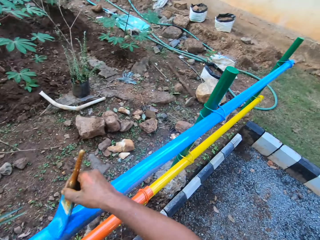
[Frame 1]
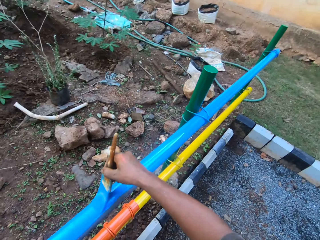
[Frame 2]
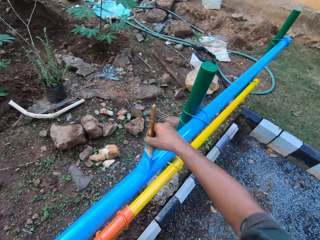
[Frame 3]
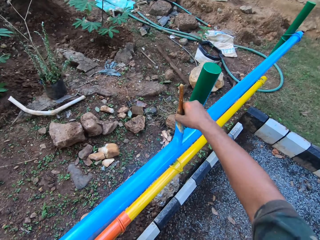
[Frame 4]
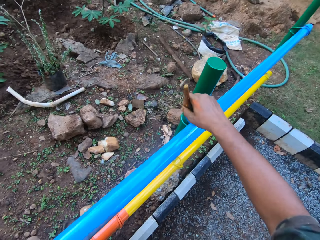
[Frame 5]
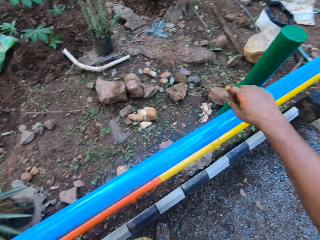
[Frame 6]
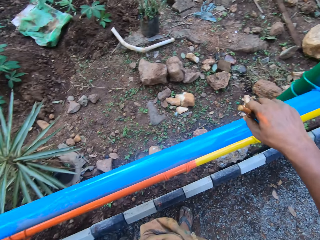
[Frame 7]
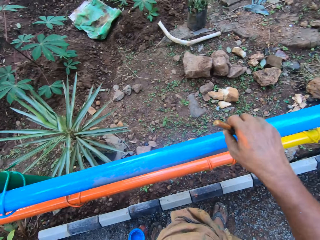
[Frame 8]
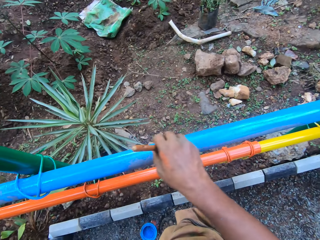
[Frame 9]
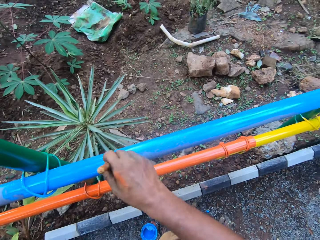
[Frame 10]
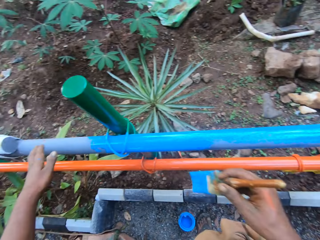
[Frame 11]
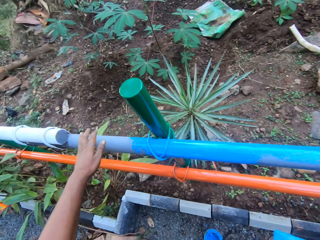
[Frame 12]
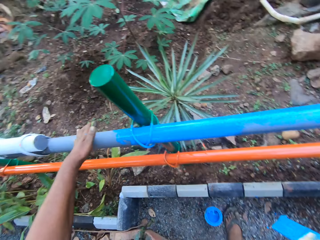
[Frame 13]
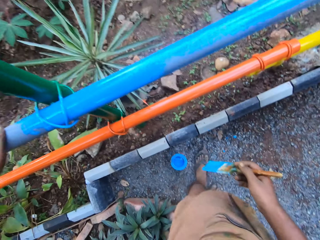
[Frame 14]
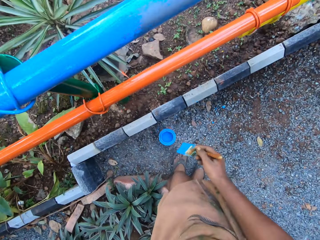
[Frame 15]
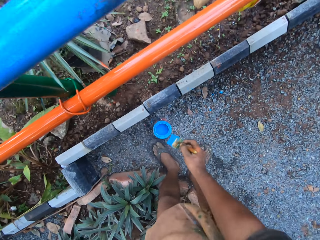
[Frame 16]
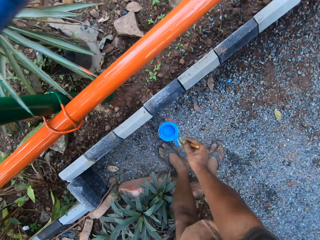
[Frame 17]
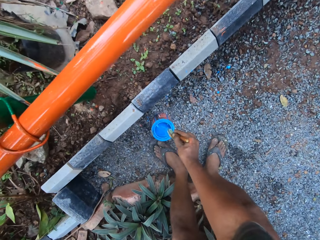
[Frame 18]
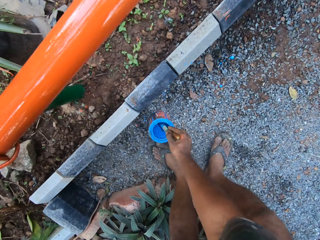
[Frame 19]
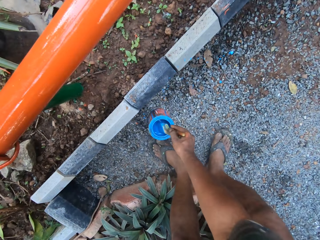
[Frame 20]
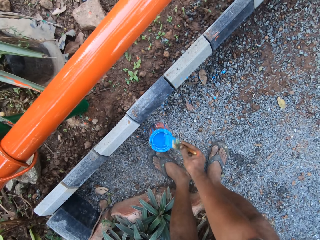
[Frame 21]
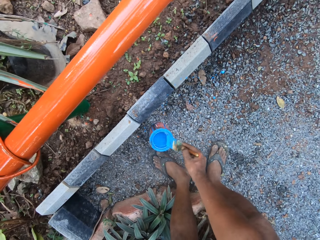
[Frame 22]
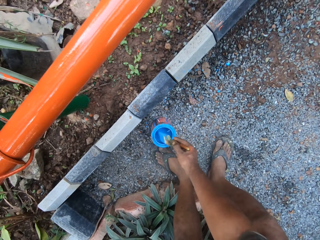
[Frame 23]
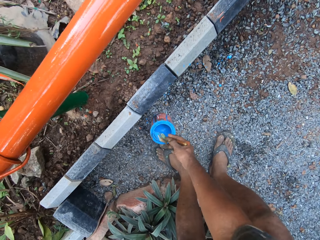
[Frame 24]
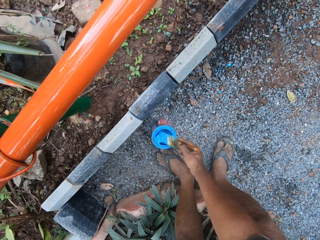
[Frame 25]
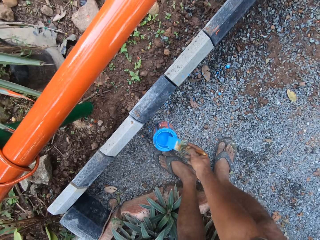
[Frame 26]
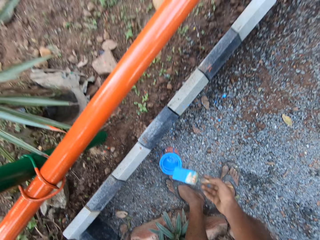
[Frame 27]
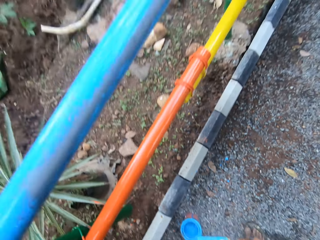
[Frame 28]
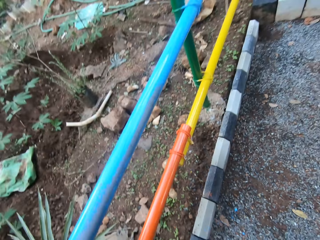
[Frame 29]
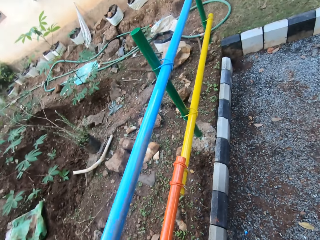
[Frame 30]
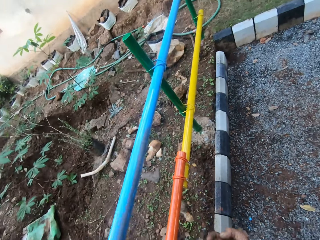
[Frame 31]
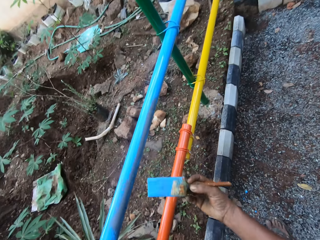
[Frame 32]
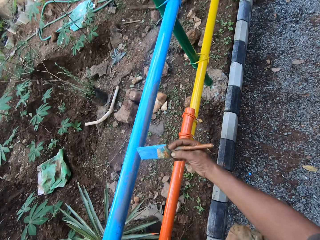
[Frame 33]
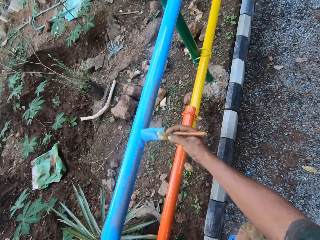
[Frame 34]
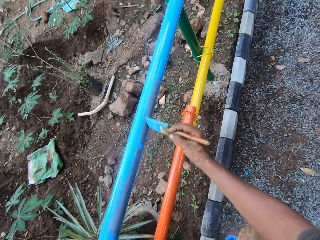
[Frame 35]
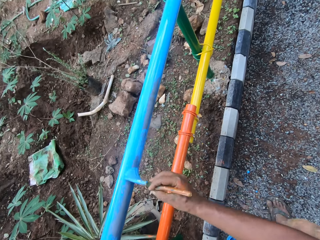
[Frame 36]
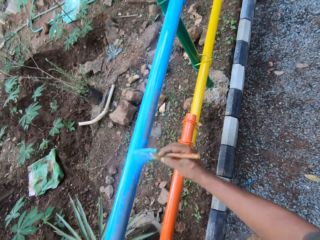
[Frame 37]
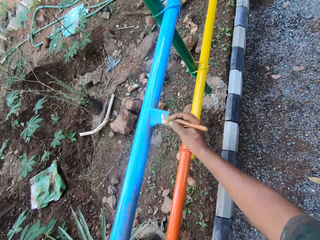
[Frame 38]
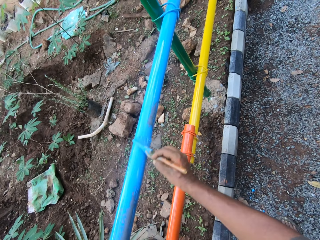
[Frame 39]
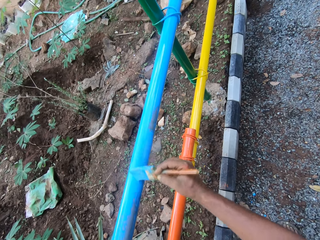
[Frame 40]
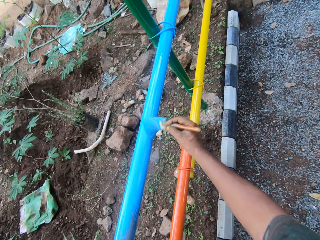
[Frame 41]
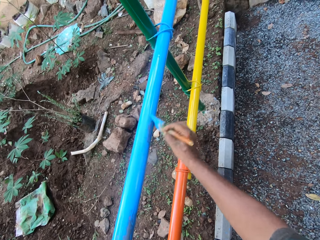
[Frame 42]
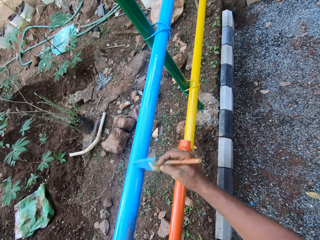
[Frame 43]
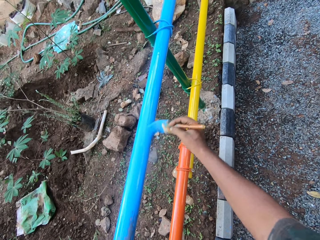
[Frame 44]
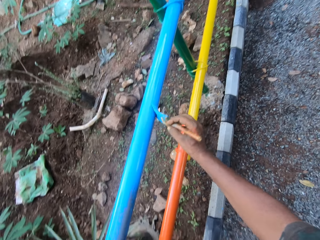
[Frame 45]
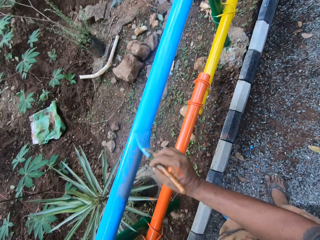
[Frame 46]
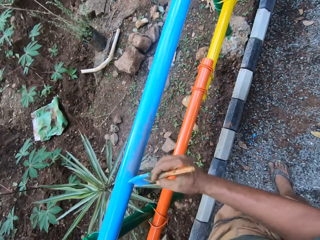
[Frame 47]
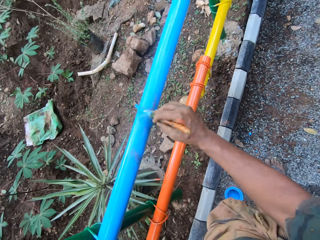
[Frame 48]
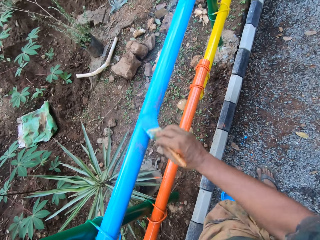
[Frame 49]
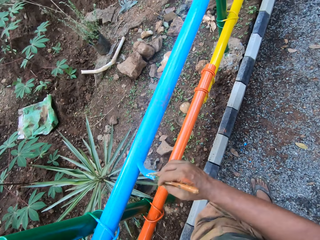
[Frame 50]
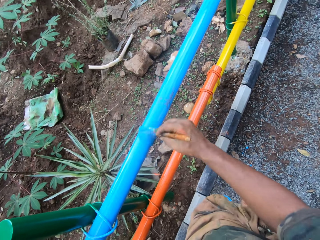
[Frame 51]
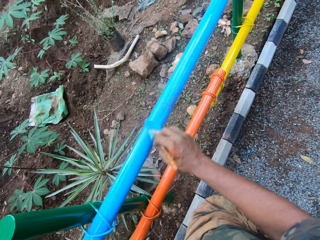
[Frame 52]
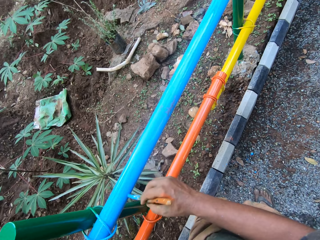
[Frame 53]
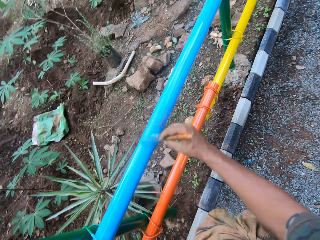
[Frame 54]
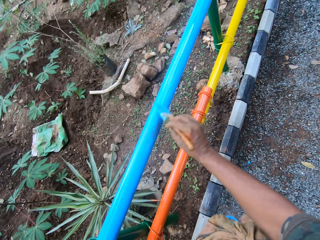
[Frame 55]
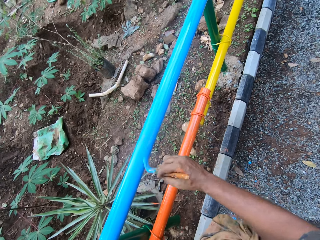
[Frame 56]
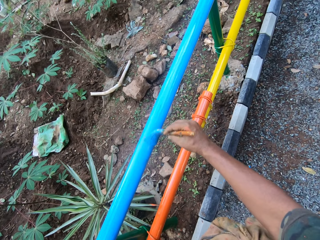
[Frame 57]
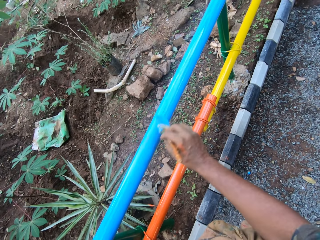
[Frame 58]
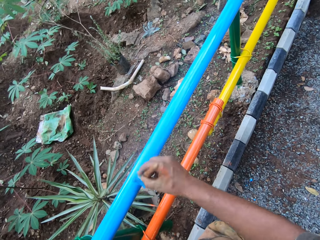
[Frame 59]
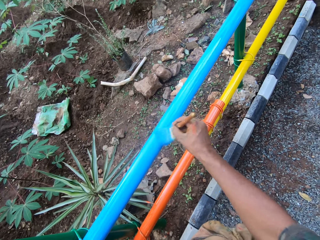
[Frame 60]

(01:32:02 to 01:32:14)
The camera wearer dips the paint brush in the paint can or container. They rub the paint brush on the edge of the container. They paint the metal rail.

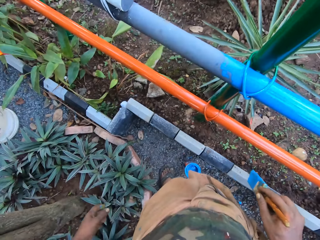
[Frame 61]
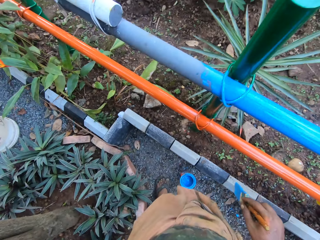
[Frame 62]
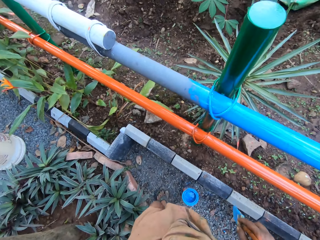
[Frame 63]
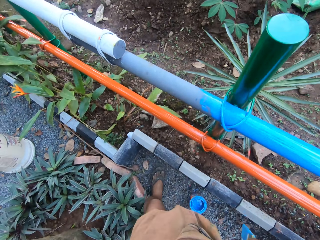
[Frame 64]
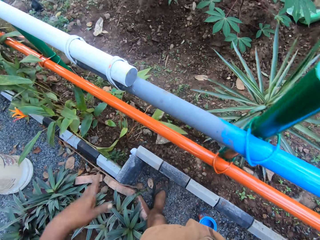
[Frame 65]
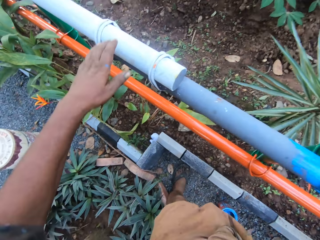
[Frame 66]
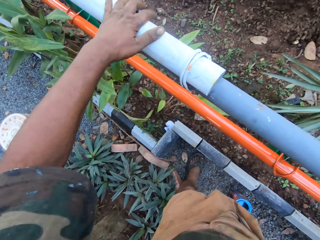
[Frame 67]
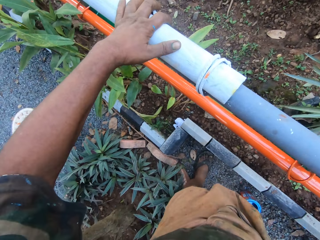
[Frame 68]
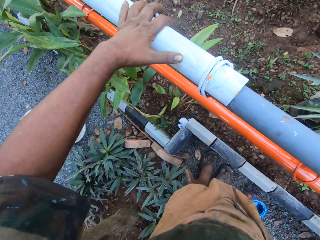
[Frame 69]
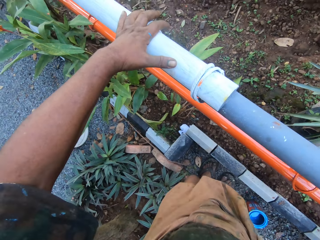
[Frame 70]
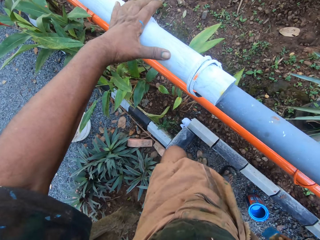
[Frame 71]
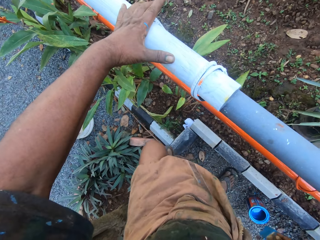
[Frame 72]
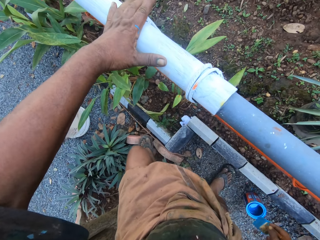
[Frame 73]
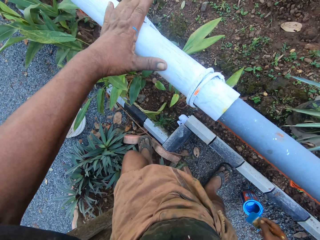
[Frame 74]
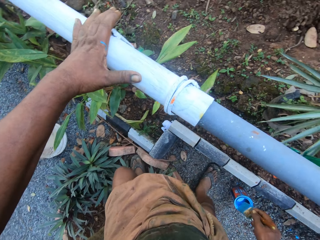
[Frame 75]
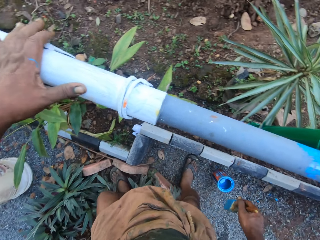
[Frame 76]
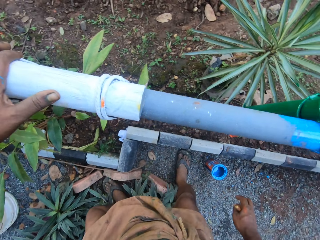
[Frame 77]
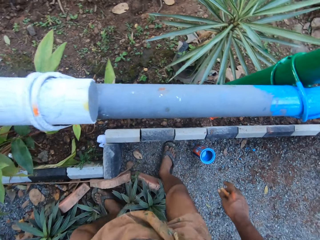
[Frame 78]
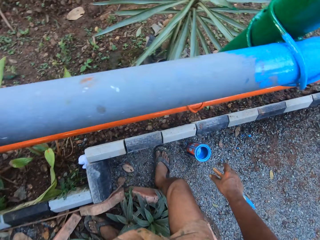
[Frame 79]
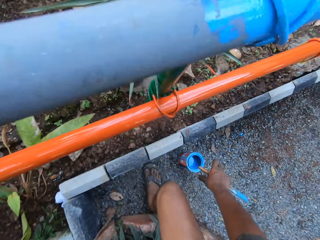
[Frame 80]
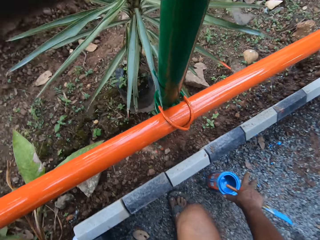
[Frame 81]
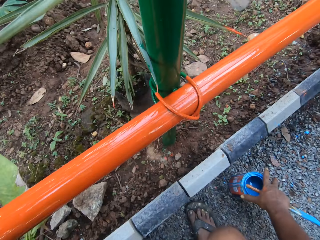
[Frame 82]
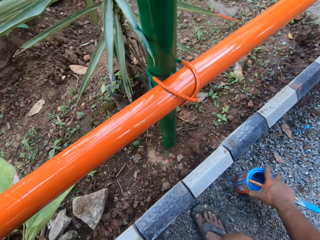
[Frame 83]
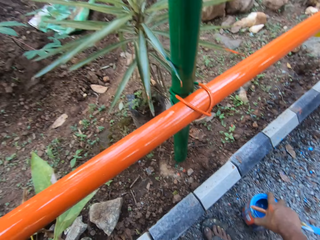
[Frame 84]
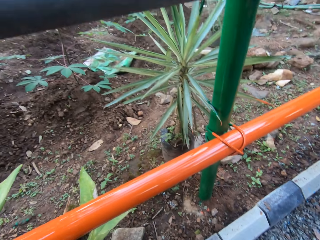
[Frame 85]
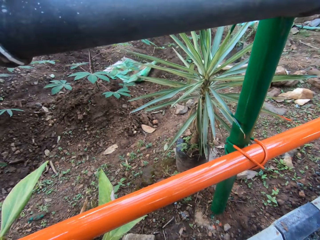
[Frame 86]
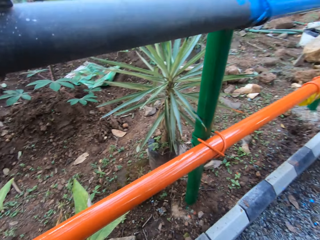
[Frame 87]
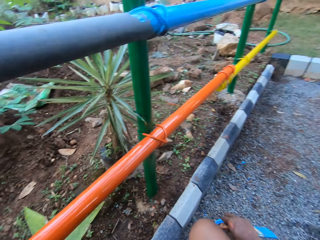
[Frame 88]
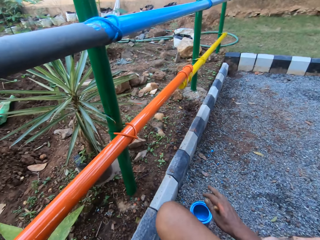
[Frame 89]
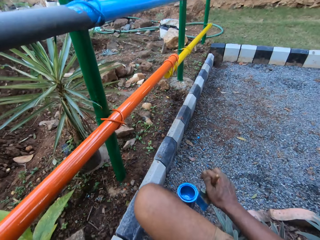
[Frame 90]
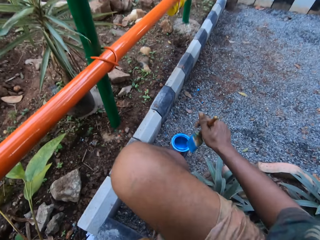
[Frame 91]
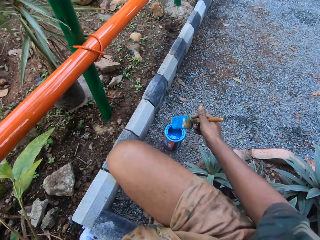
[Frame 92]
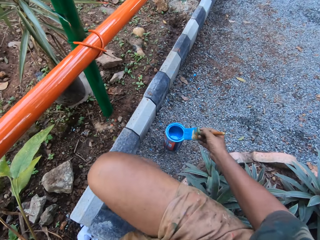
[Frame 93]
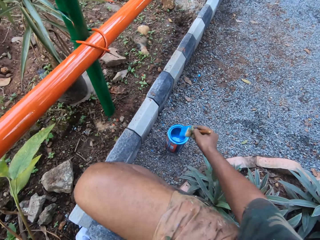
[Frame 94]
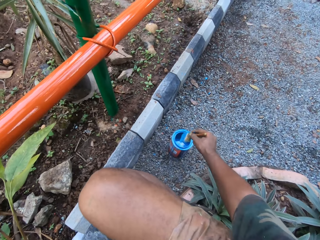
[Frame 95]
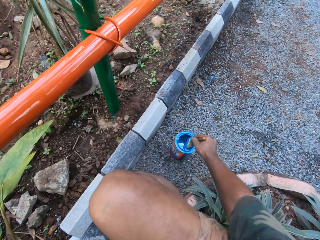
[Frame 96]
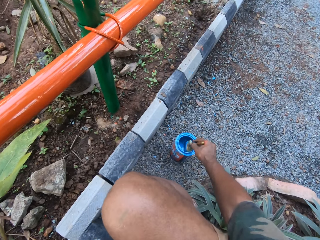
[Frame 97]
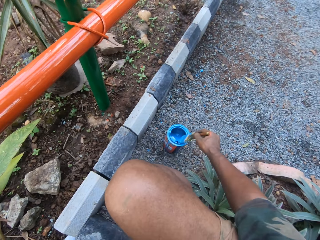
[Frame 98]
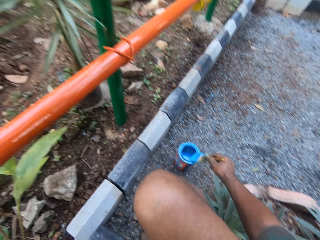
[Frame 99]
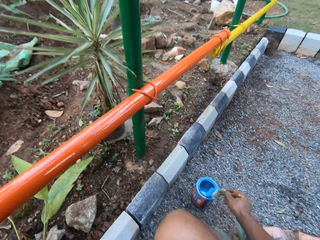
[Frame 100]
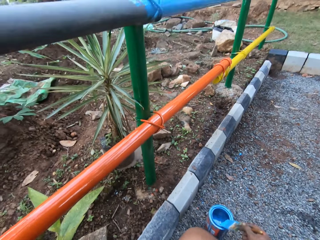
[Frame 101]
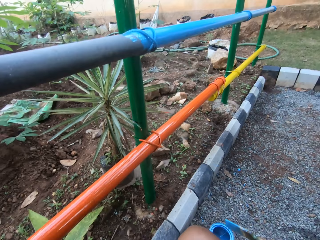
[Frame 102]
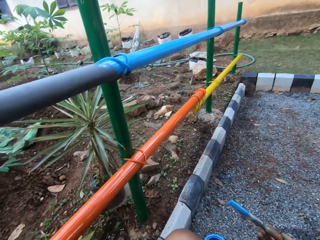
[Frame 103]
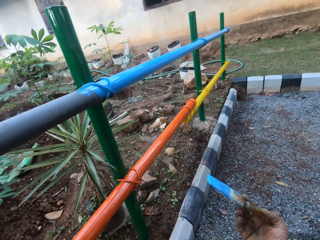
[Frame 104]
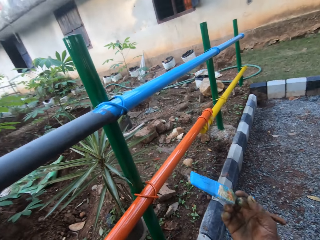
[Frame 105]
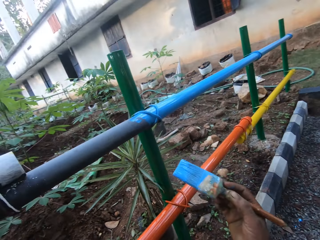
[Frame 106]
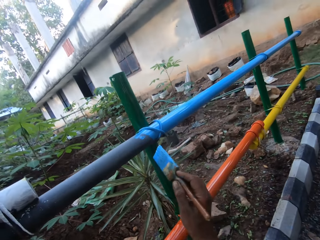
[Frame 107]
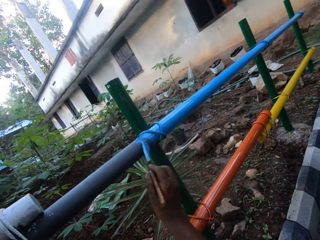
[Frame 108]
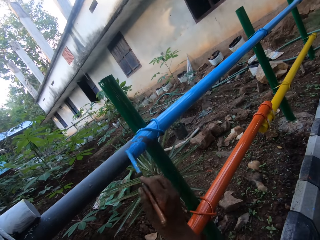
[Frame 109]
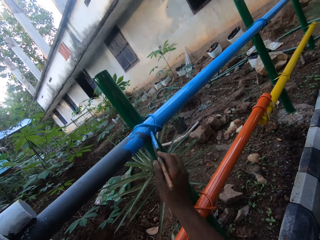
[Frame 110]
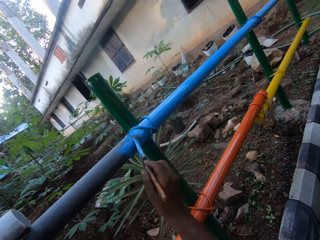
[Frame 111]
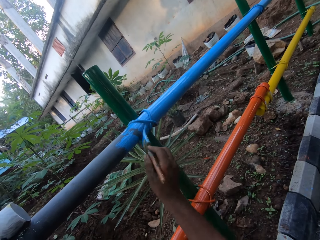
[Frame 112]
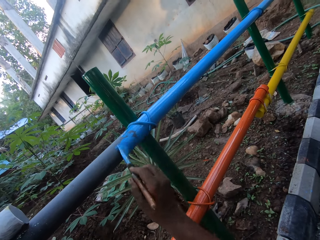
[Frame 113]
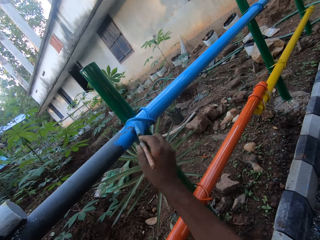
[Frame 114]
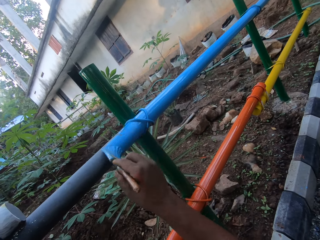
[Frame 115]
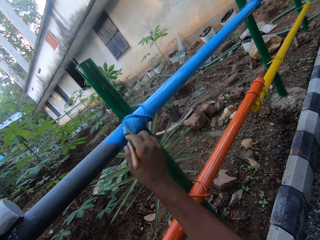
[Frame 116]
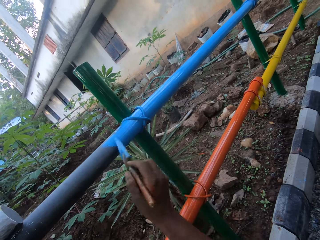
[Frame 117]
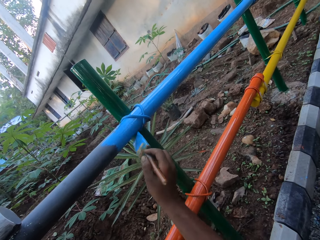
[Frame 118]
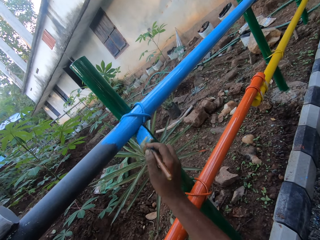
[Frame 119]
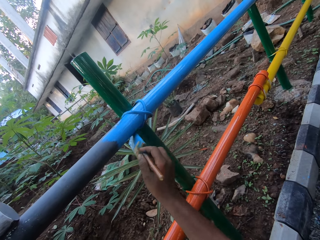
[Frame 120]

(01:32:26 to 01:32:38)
The camera wearer places his hand on the metal rod. He moves his hand. He sits on a container. He moves the paint can. He holds the container. He looks around. He sits beside the metal rail. He dips the paint brush in the paint can. He paints the metal rail.
